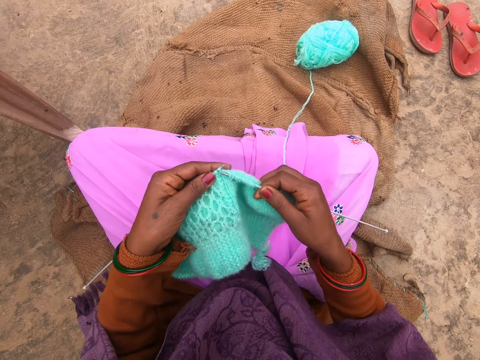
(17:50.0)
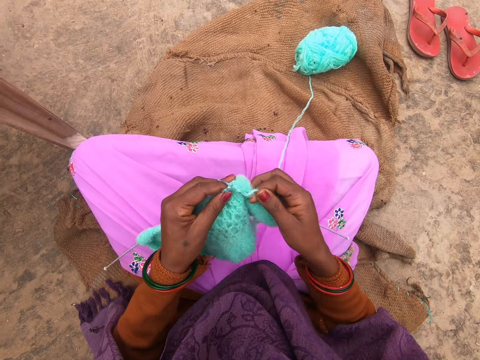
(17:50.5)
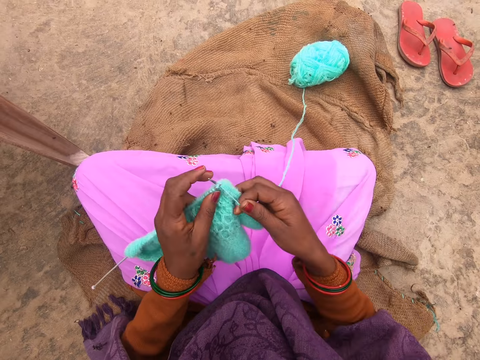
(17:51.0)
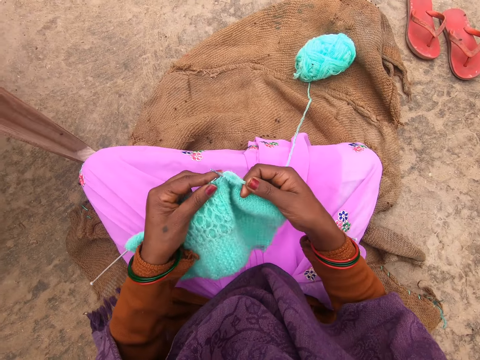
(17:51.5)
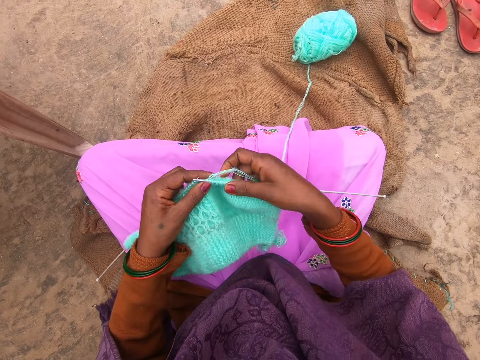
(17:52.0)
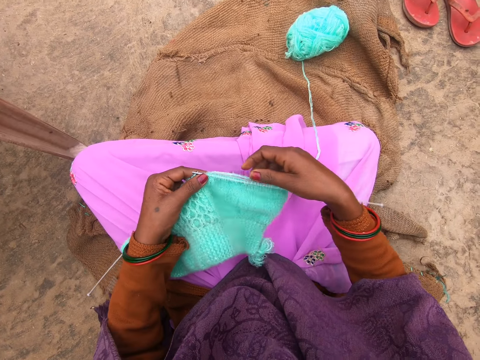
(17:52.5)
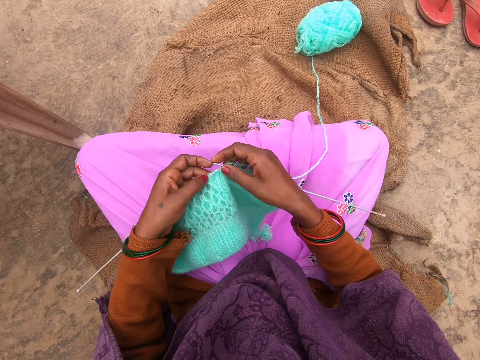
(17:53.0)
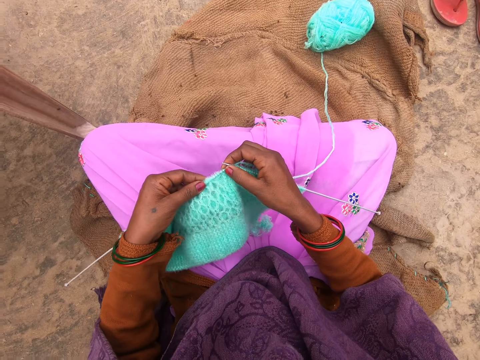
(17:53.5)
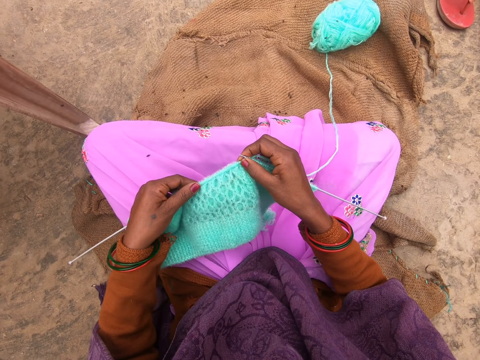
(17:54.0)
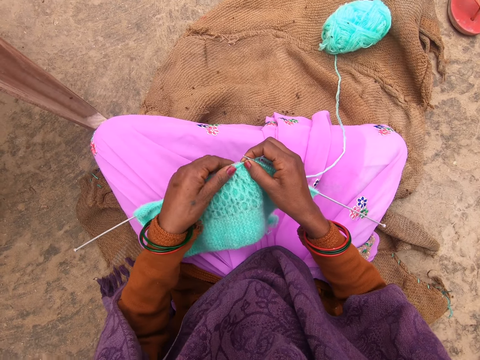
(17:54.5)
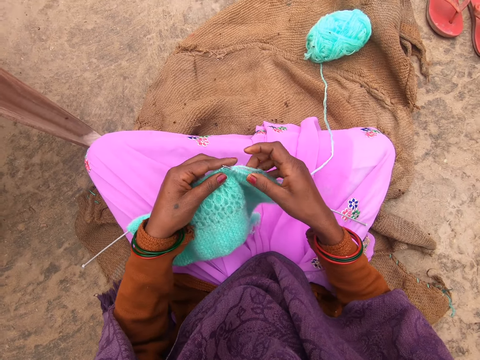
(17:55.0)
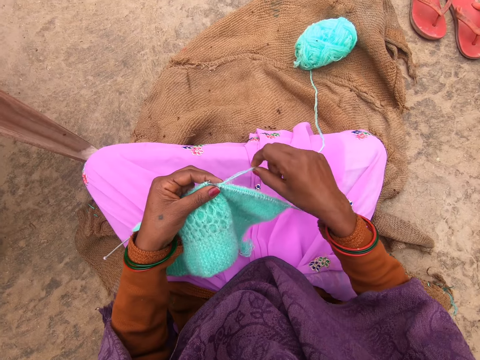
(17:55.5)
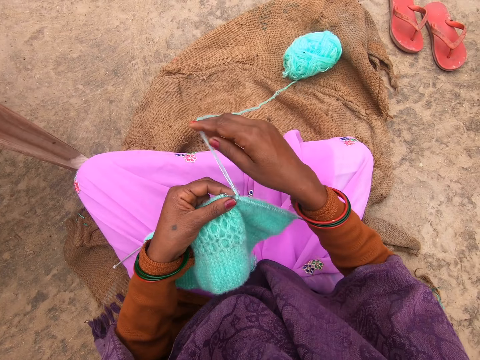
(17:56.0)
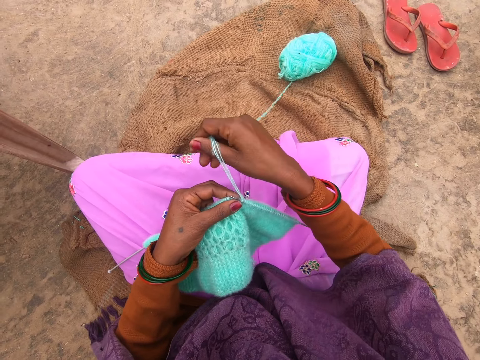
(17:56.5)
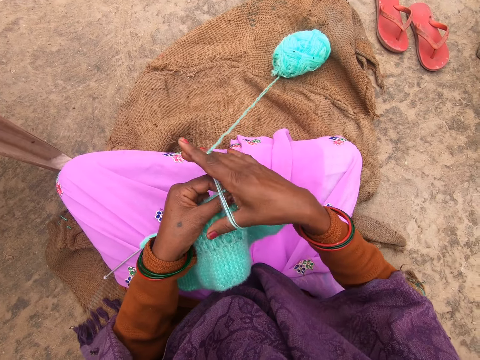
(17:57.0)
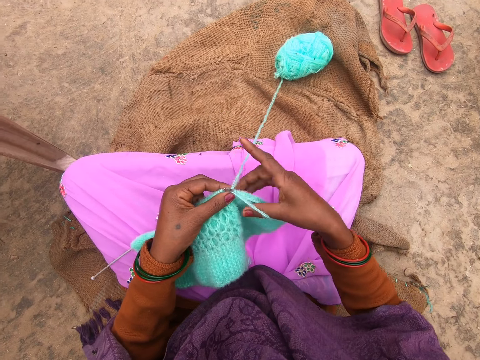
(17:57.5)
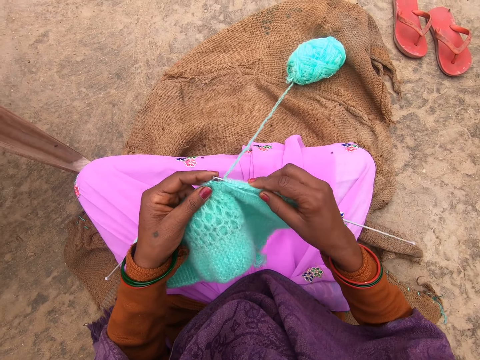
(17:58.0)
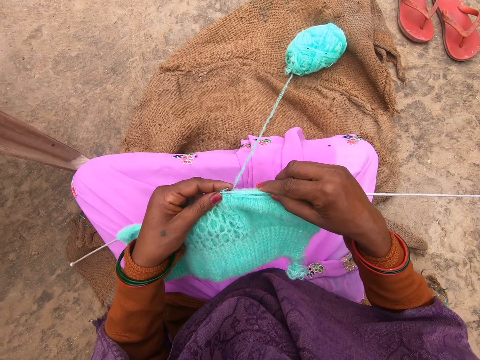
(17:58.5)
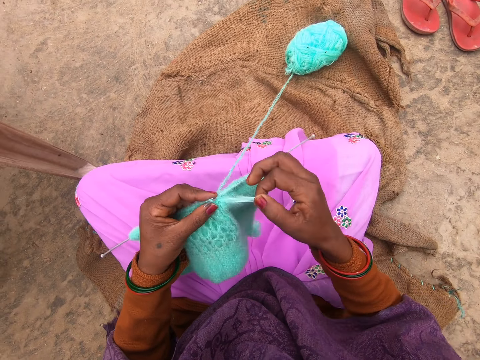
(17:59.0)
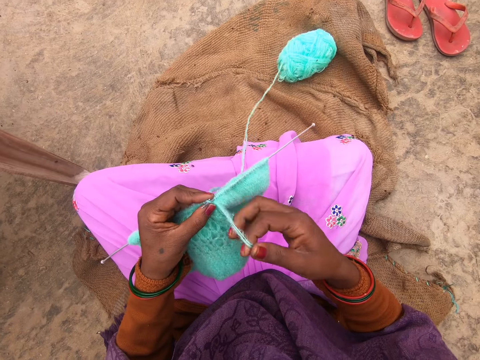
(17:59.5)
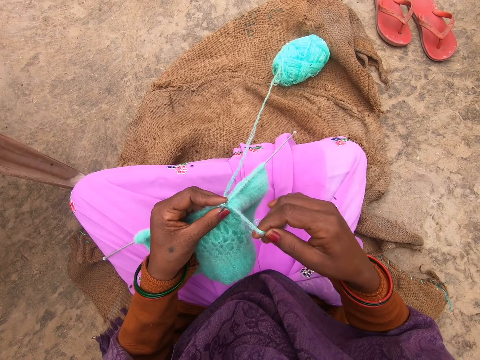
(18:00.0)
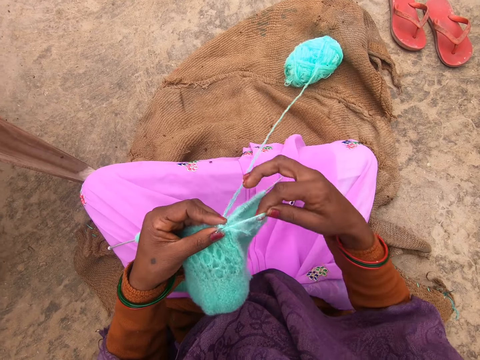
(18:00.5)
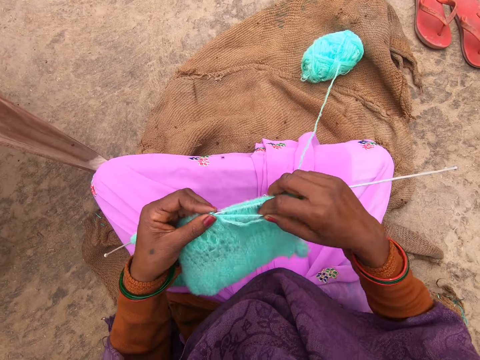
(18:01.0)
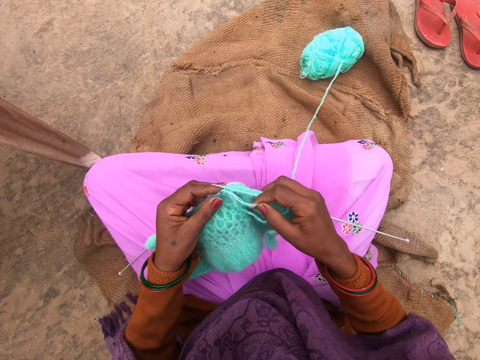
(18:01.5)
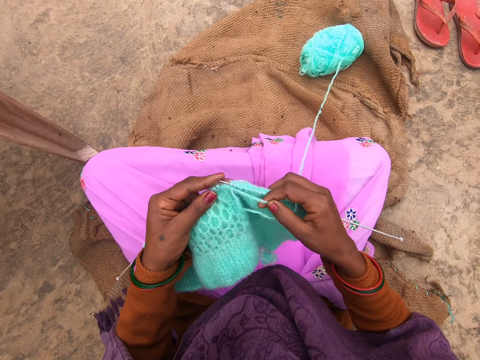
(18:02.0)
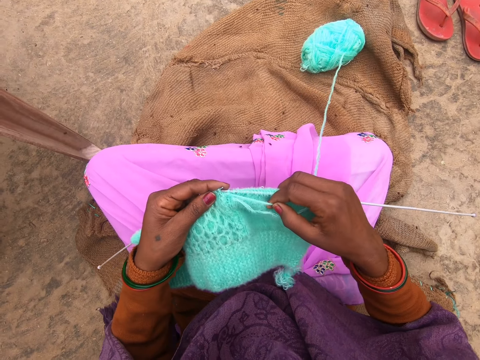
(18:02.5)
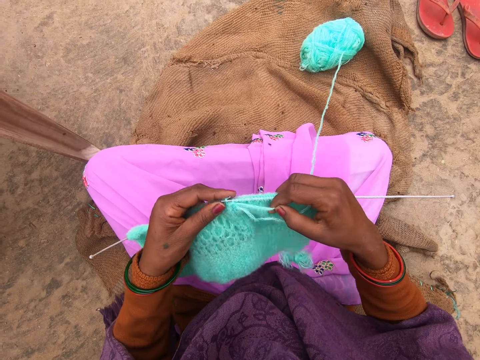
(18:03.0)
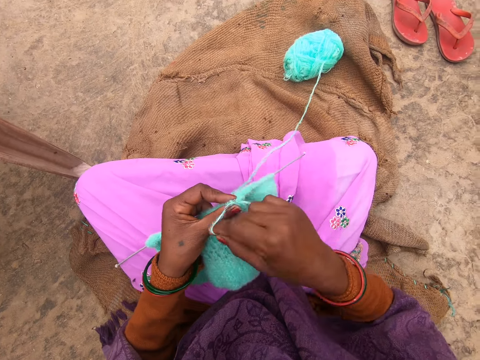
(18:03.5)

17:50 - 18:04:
The camera wearer stretches the garment on the knitting needle. They adjust the fabric. They knit the garment. They knit the fabric.

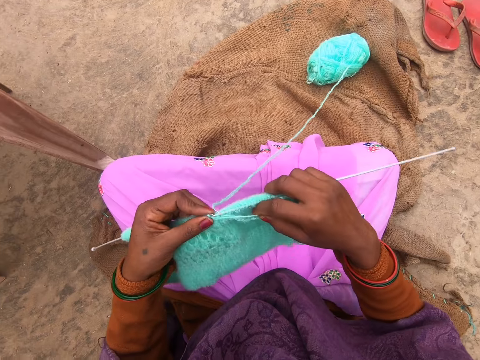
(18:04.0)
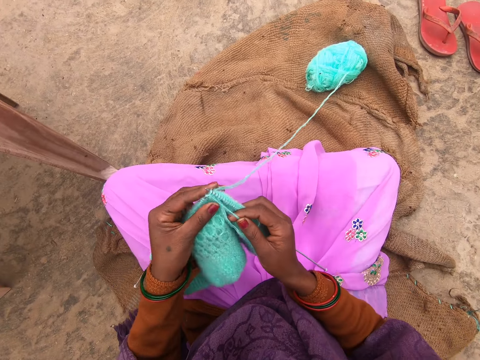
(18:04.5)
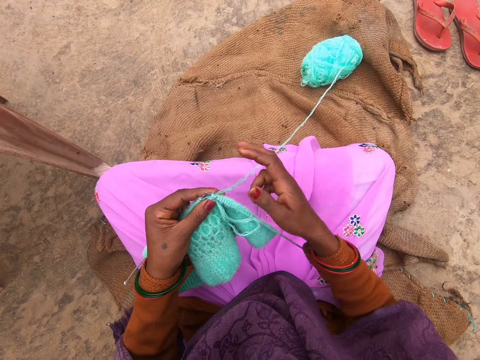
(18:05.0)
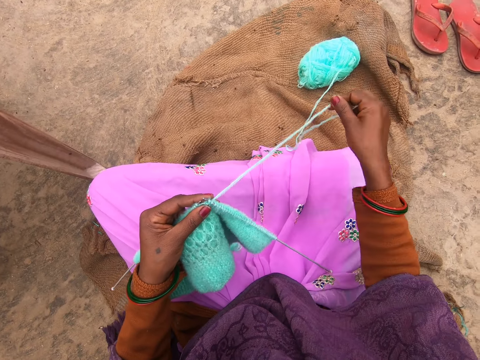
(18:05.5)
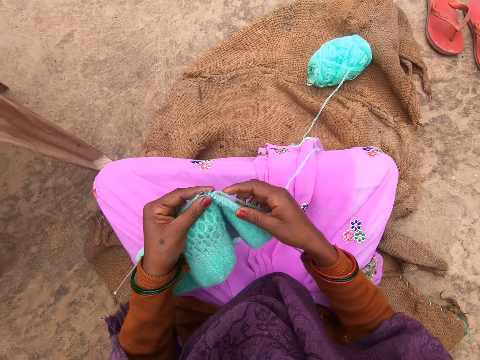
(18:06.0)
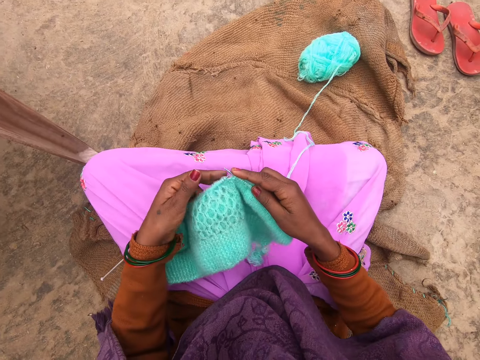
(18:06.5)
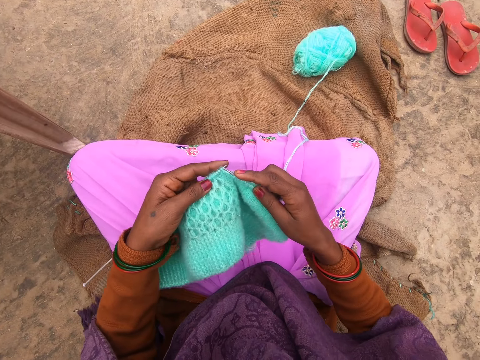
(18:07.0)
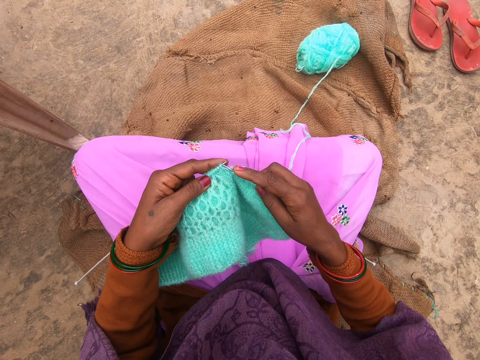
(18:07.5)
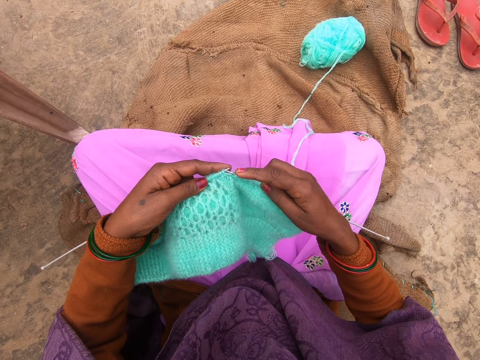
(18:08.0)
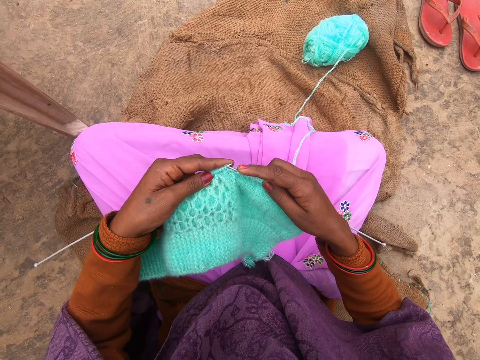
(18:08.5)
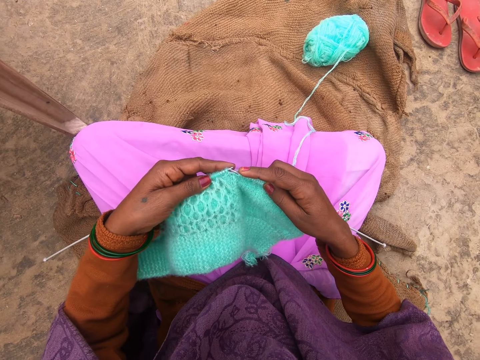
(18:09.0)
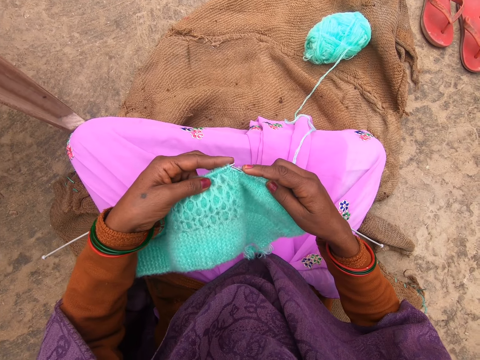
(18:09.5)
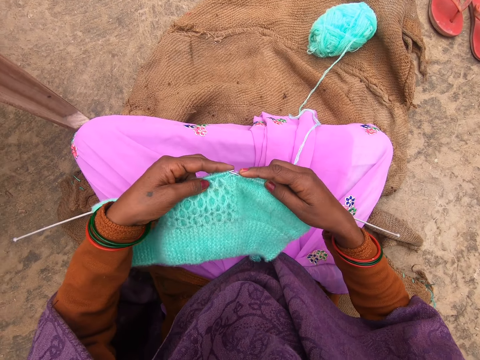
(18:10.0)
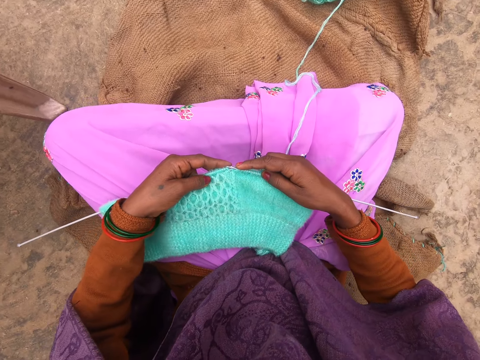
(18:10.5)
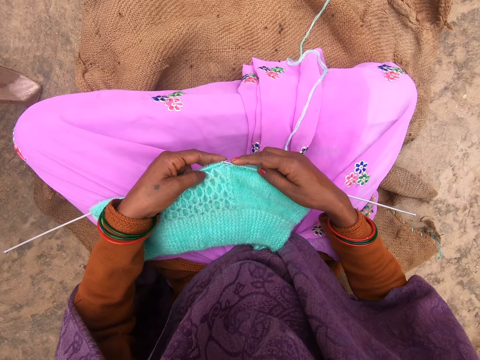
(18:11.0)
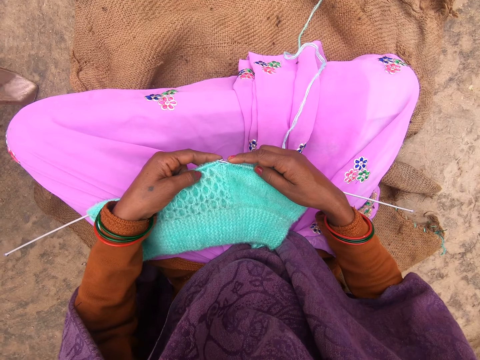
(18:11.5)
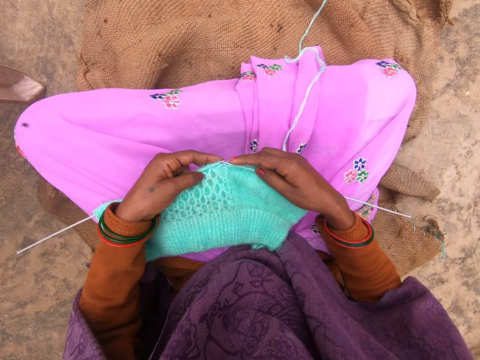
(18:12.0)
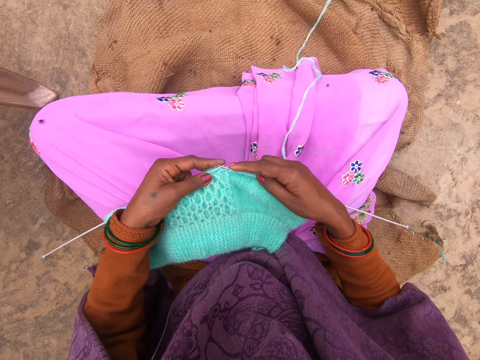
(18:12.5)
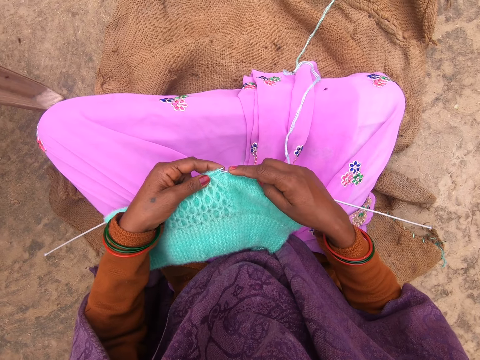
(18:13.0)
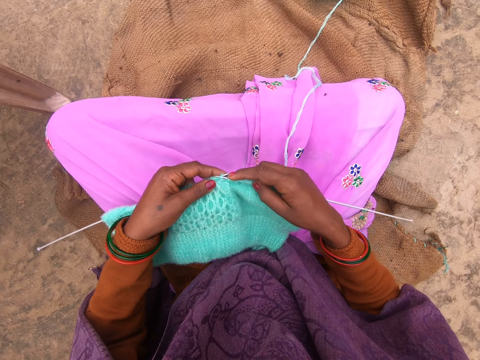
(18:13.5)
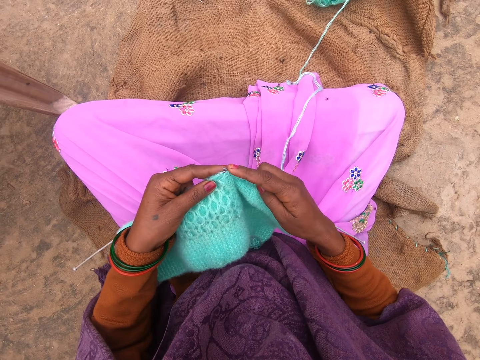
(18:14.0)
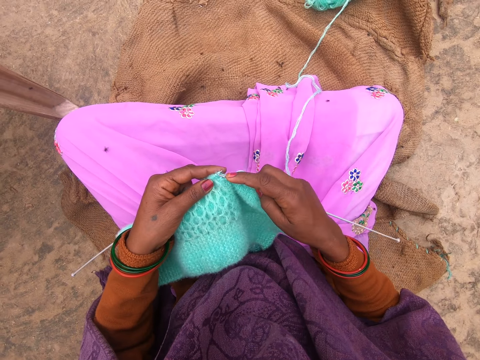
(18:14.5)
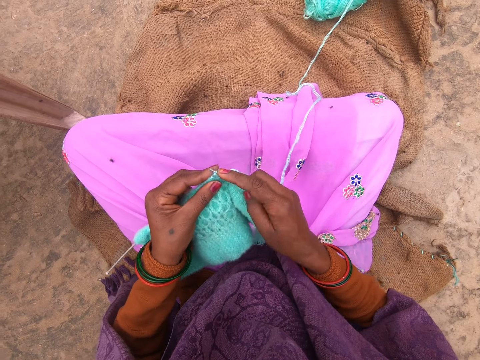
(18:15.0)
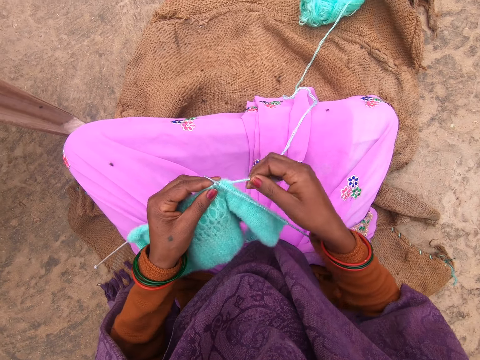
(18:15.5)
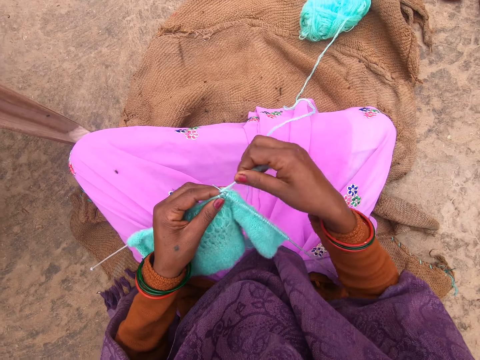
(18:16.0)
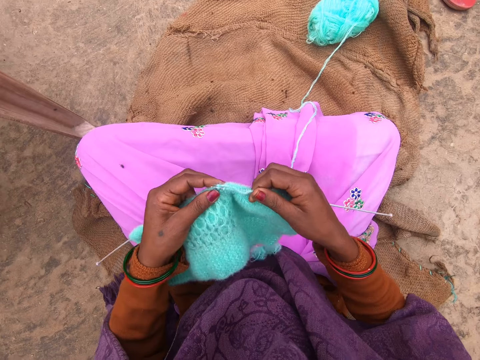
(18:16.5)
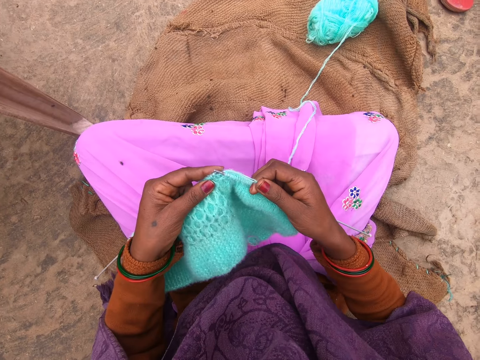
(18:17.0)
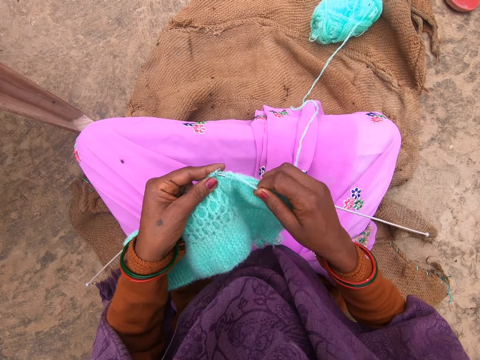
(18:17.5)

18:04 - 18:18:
The camera wearer stretches the knitting thread. They pull the yarn. They knit the garment. They look at the fabric. They adjust the yarn on a knitting needle. They knit the fabric using knitting needles.
